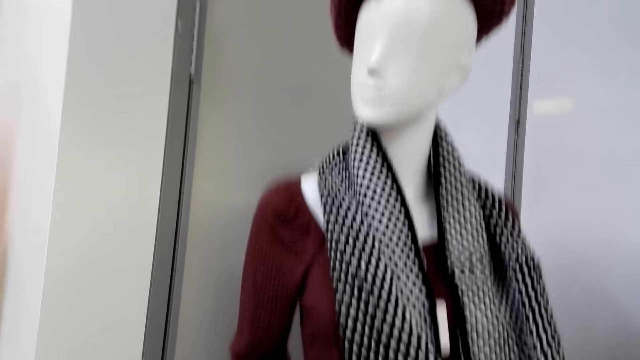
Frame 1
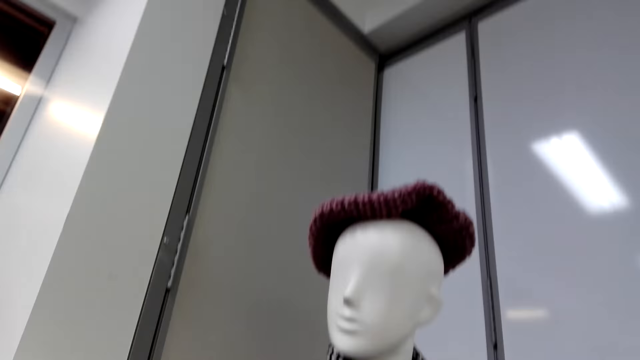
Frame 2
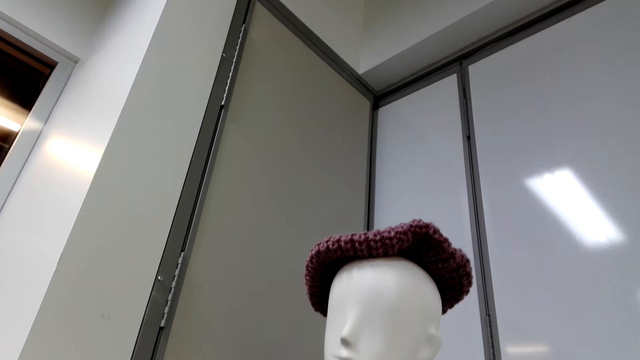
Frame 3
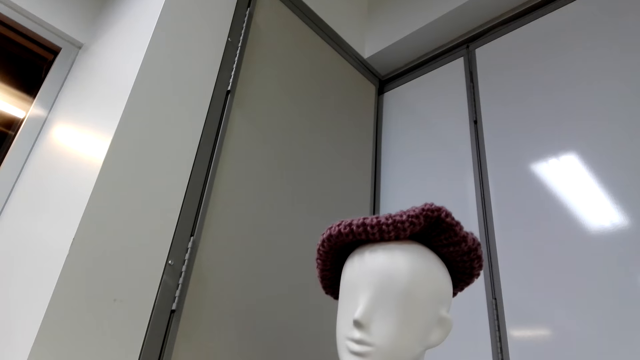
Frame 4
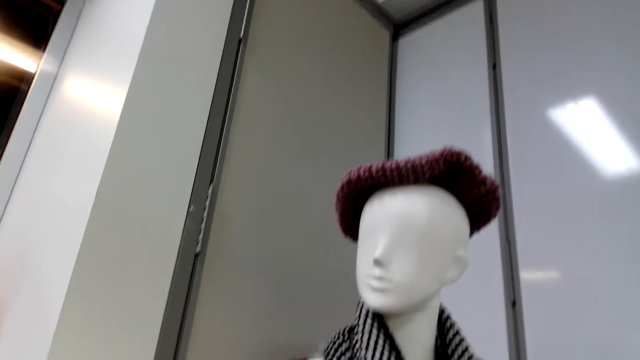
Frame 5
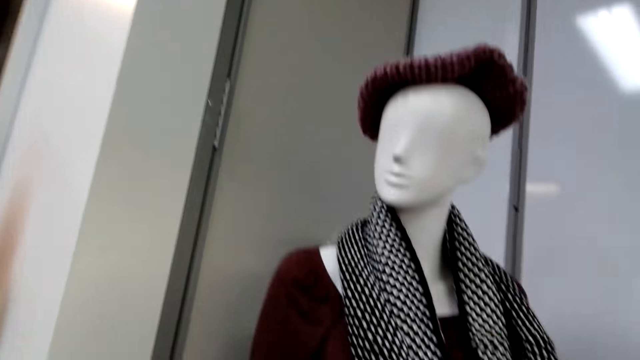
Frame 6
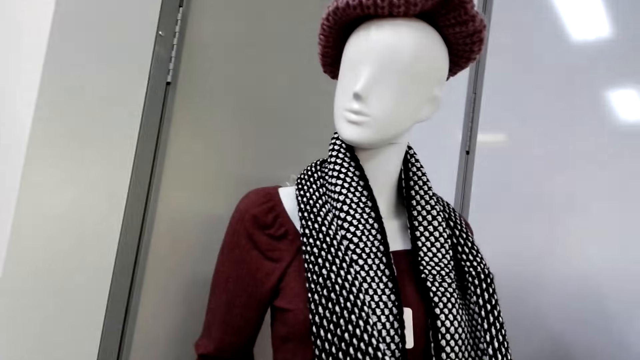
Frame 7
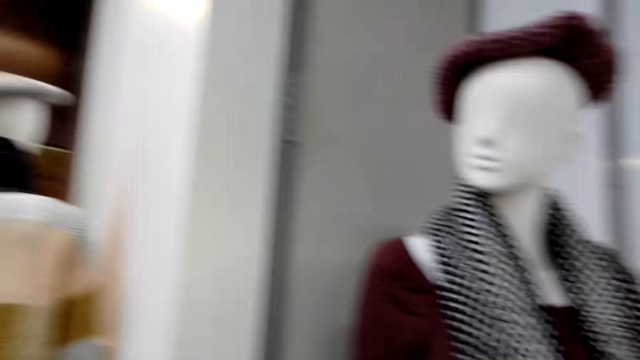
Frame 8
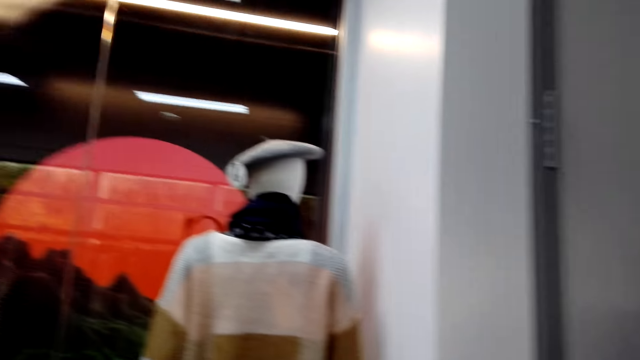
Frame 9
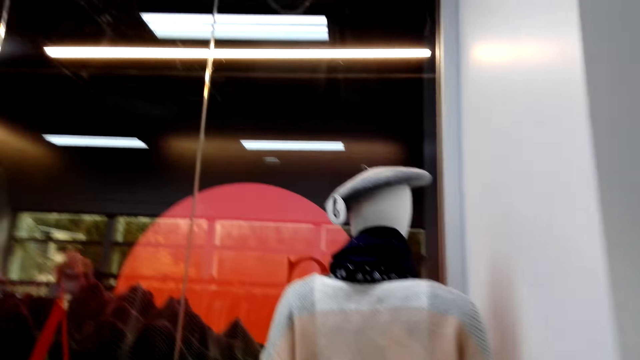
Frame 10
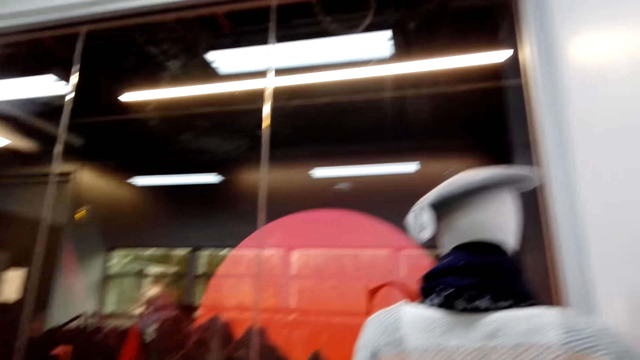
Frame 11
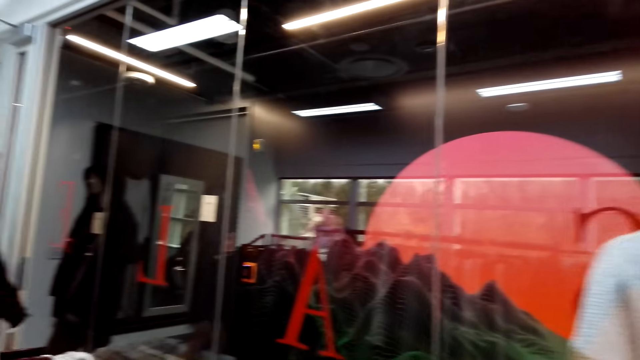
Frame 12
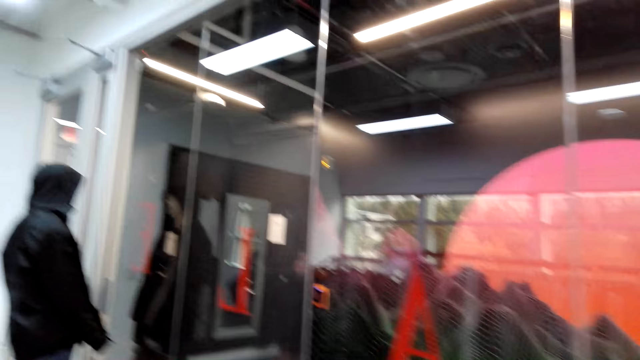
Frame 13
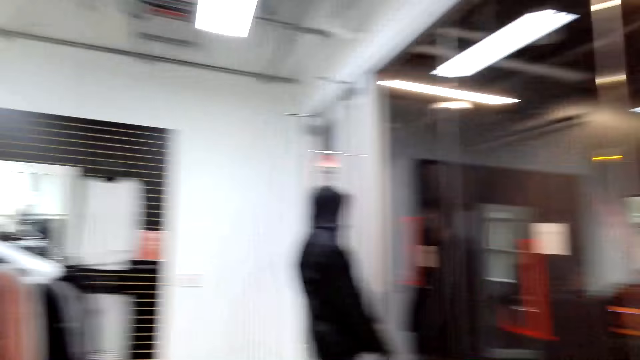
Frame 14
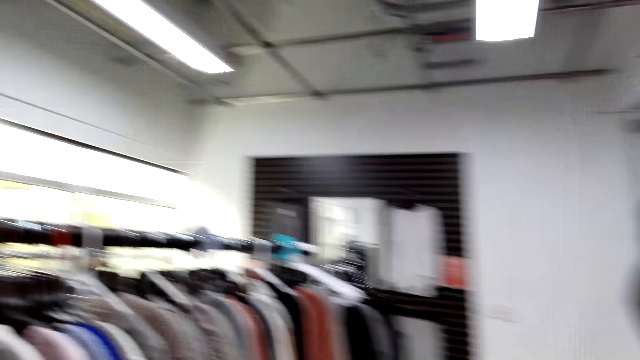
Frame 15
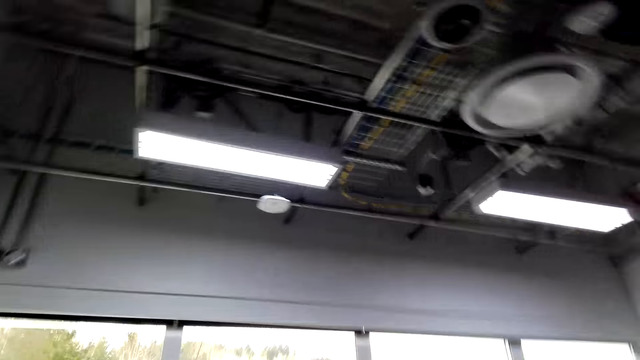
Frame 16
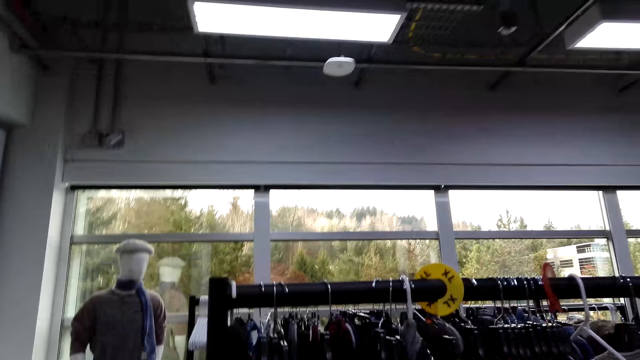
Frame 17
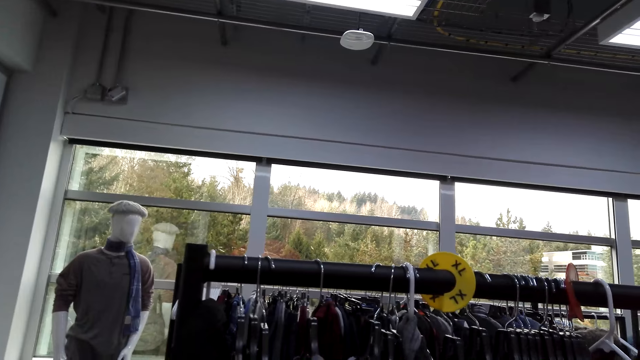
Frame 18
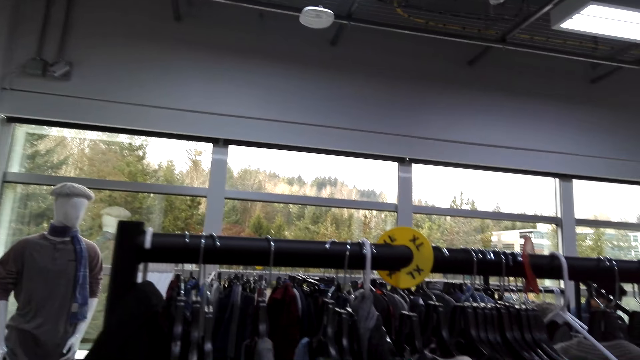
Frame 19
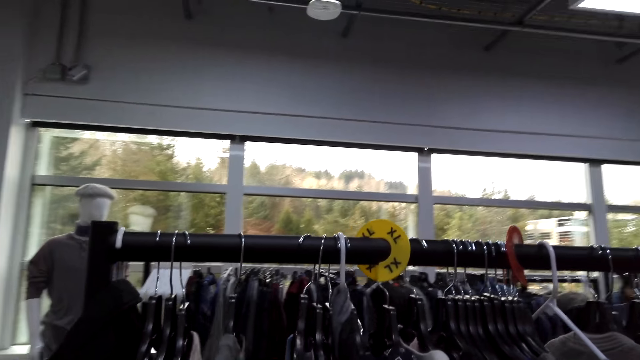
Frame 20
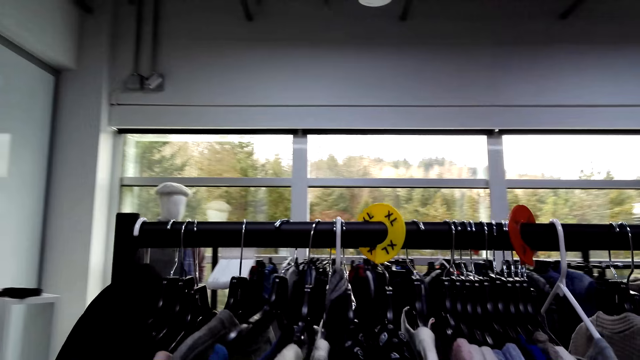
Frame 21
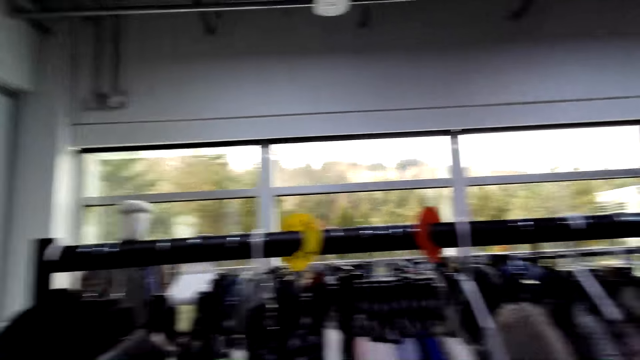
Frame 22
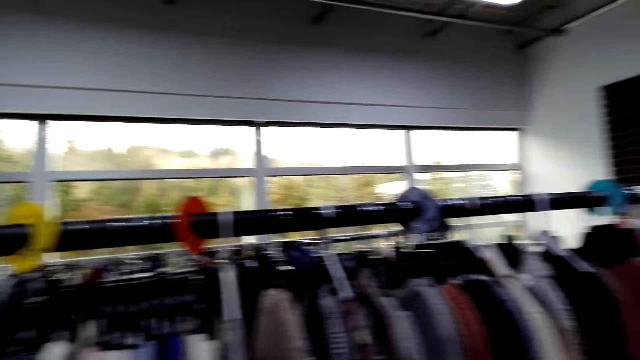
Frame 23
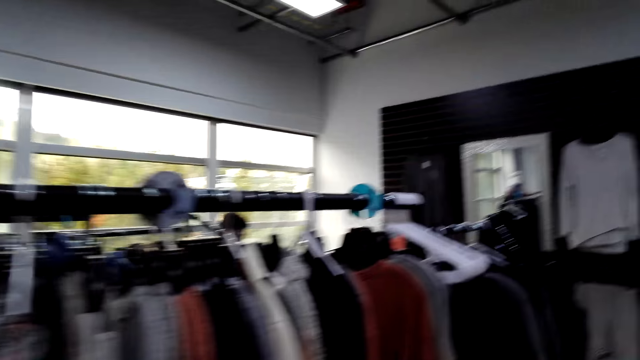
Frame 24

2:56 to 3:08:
The camera wearer is touching the scarf. They look around and walk around.

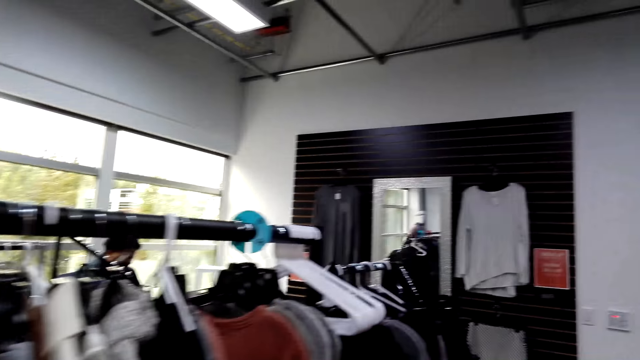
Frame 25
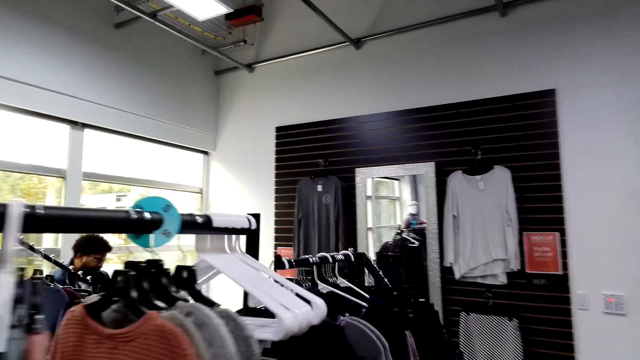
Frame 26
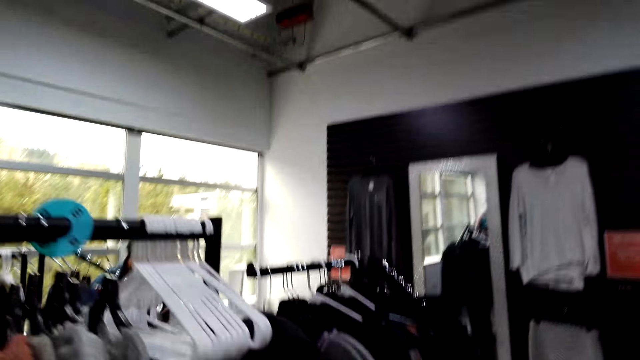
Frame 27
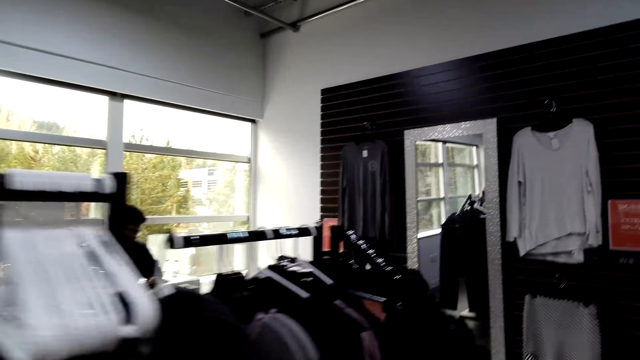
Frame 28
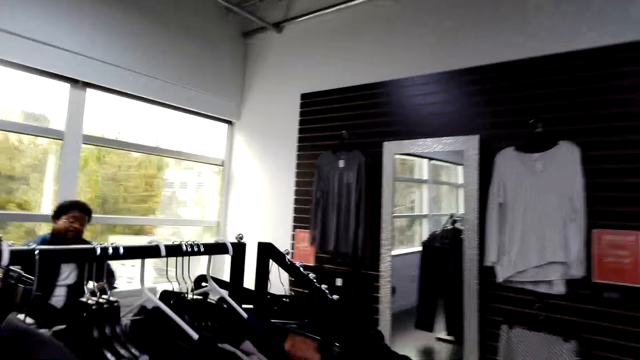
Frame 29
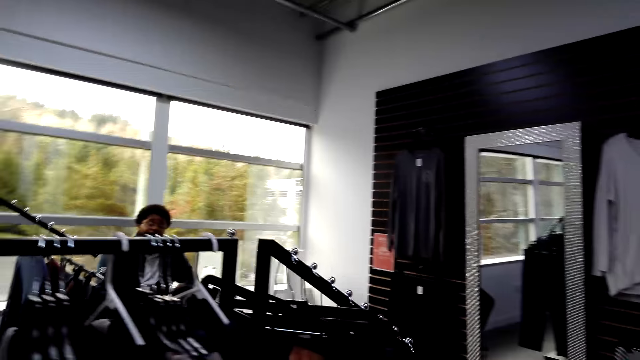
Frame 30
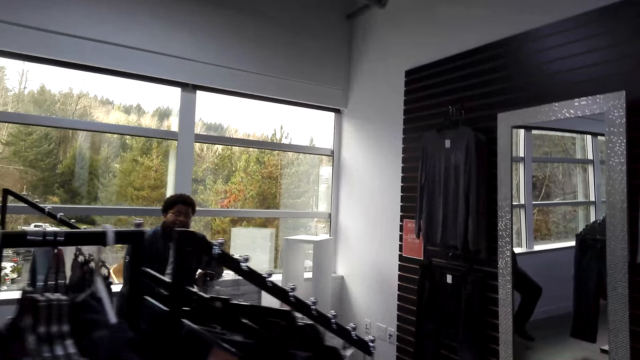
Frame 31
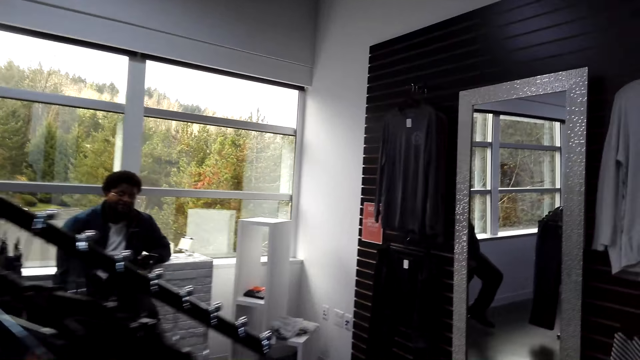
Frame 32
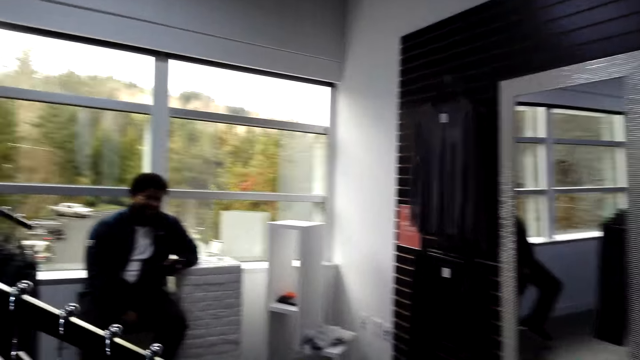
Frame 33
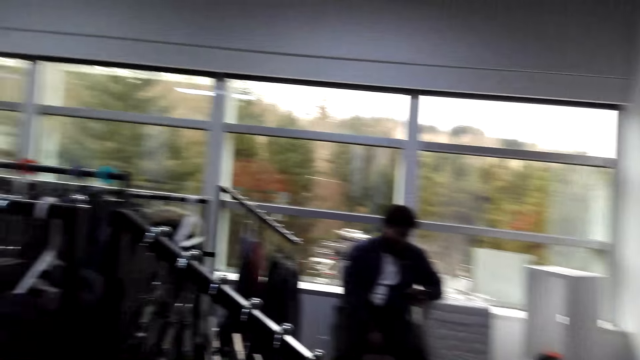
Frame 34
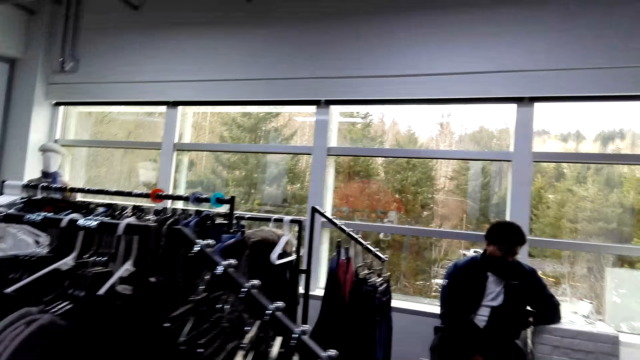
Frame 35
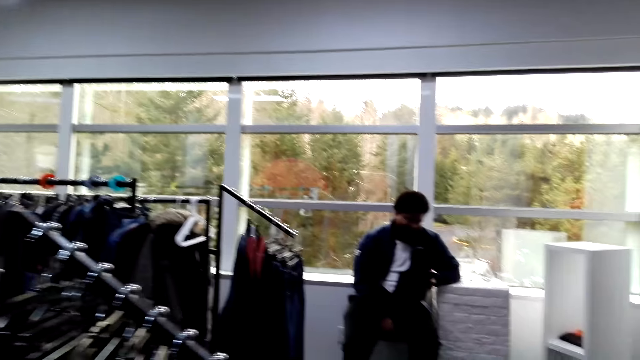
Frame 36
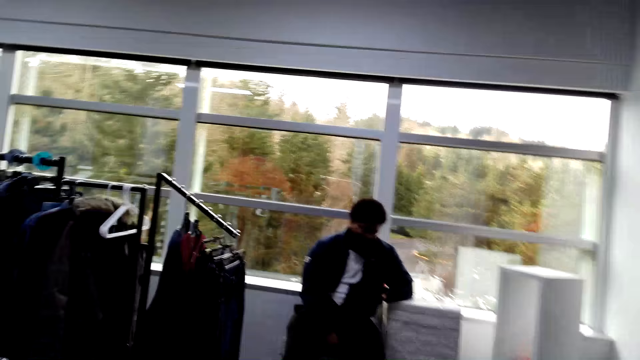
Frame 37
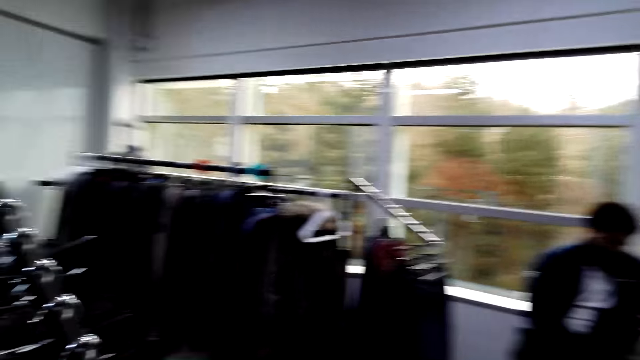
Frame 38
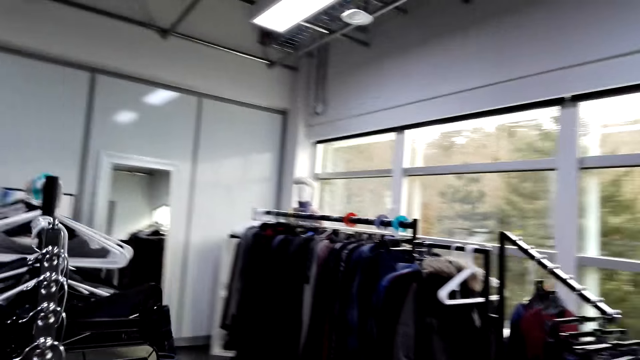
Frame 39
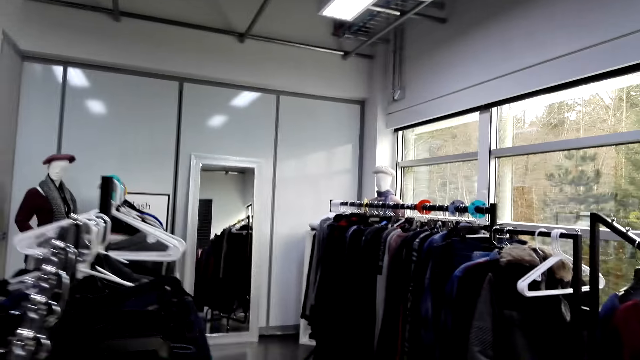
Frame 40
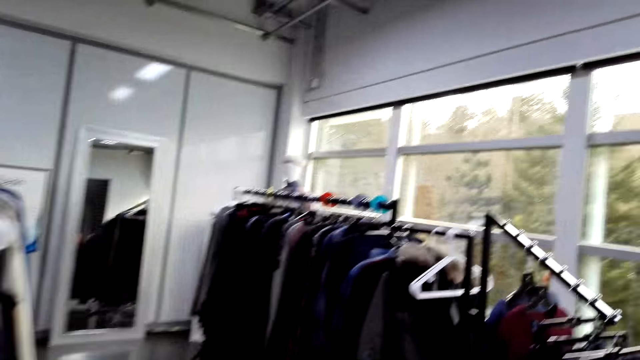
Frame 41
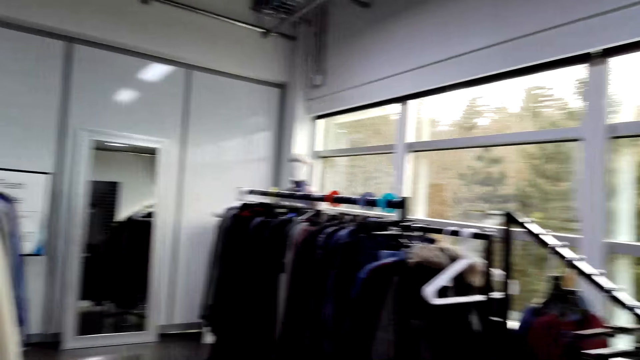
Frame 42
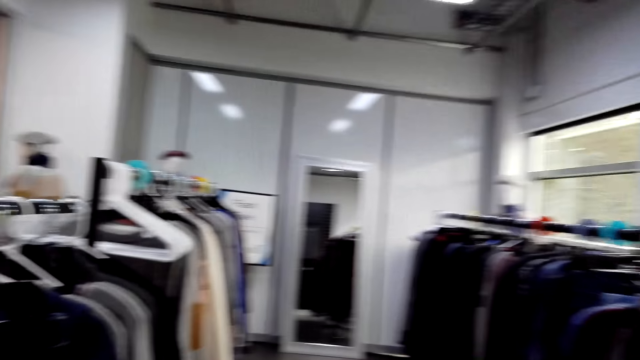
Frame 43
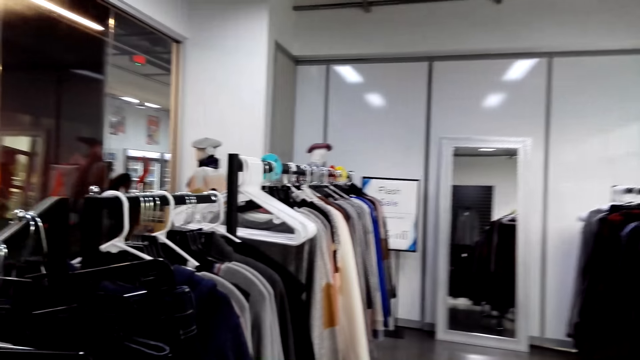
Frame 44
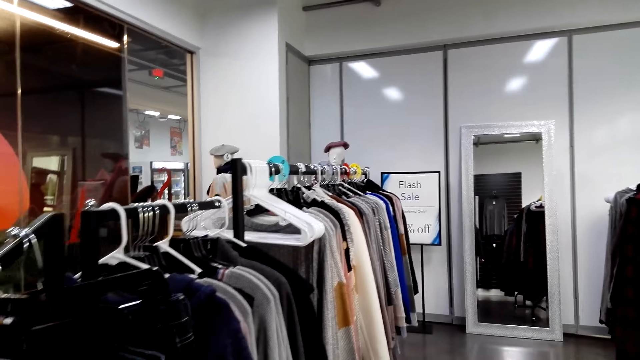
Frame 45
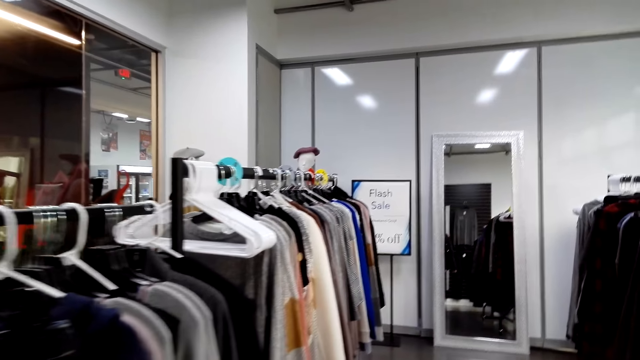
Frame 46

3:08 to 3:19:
The camera wearer is talking to a person.
